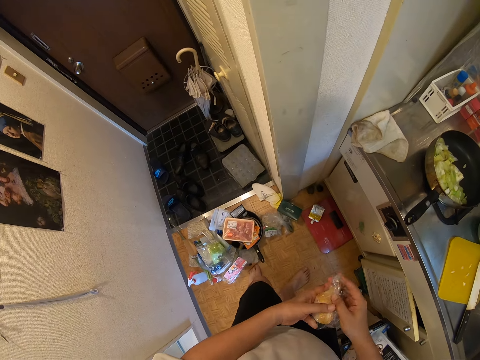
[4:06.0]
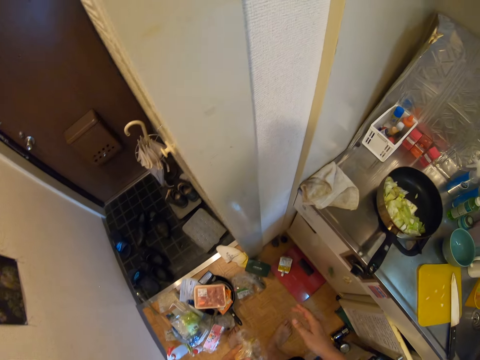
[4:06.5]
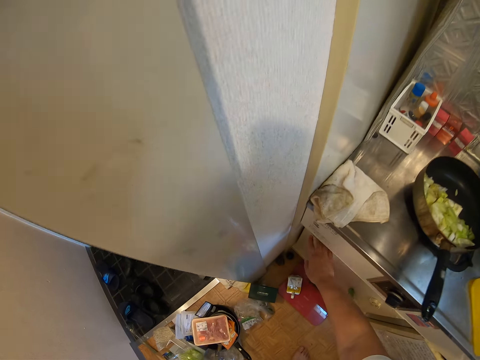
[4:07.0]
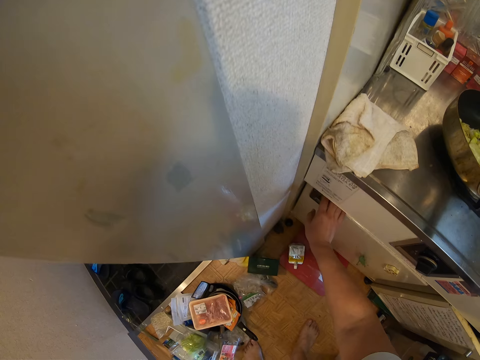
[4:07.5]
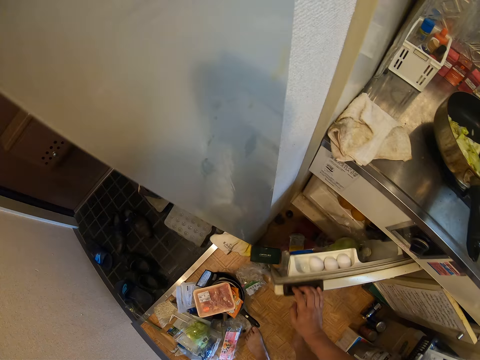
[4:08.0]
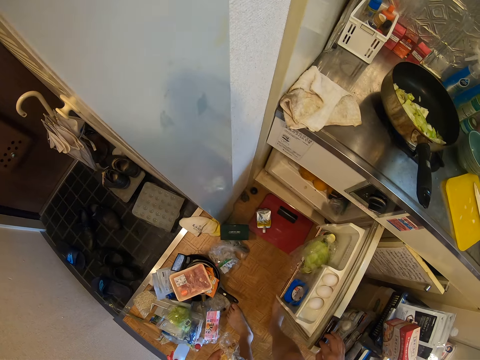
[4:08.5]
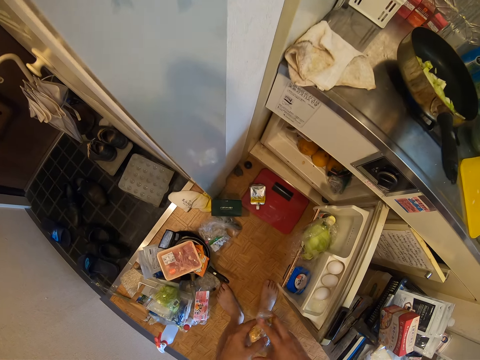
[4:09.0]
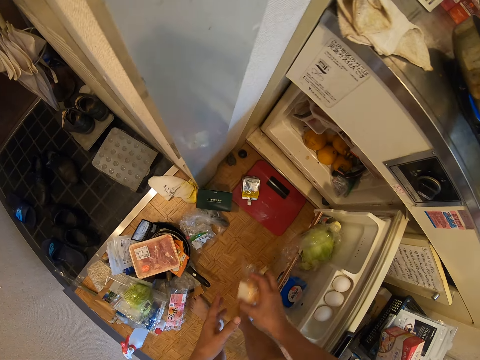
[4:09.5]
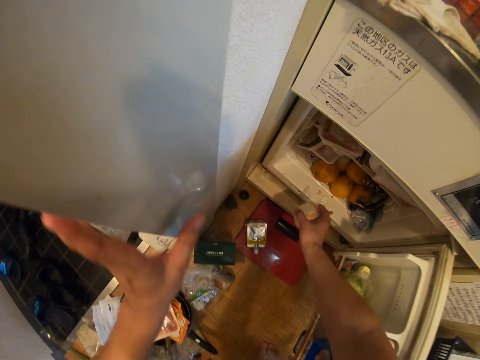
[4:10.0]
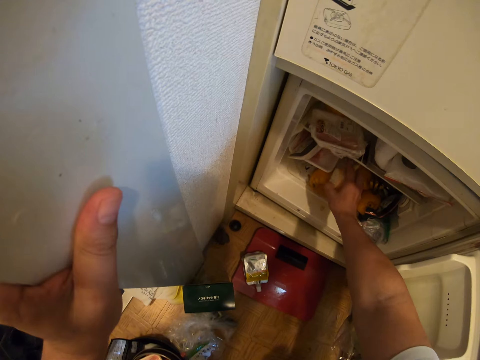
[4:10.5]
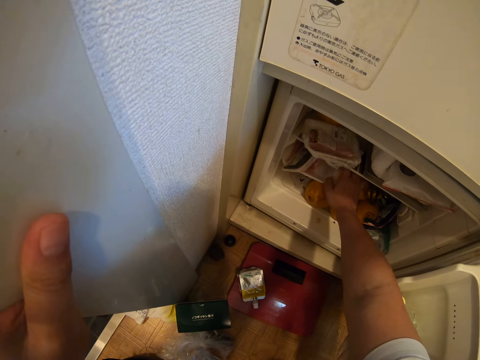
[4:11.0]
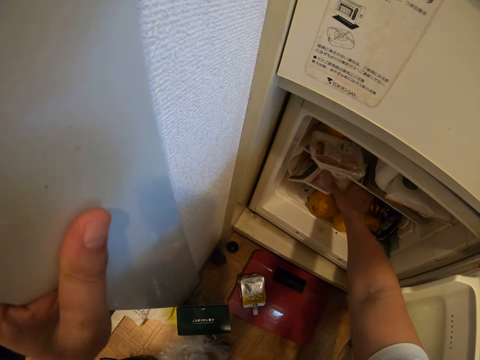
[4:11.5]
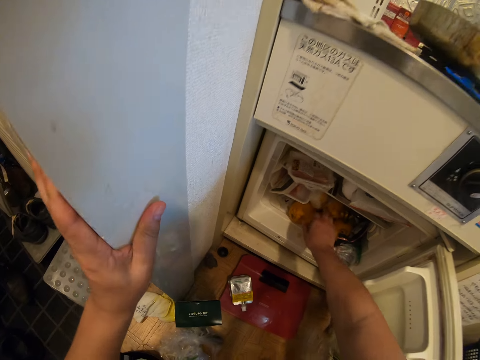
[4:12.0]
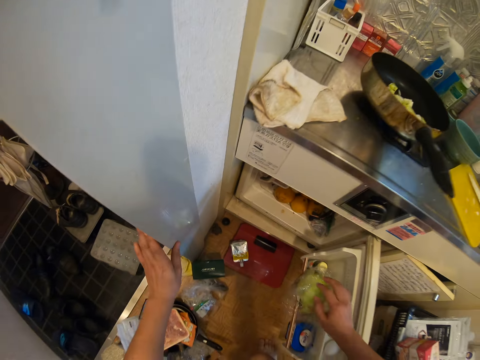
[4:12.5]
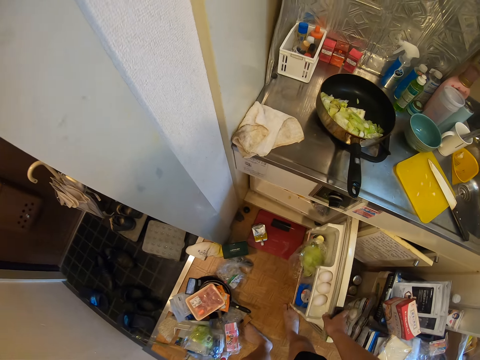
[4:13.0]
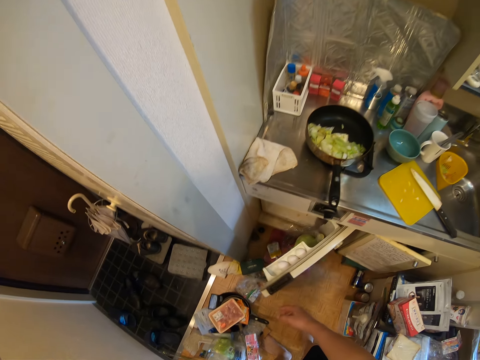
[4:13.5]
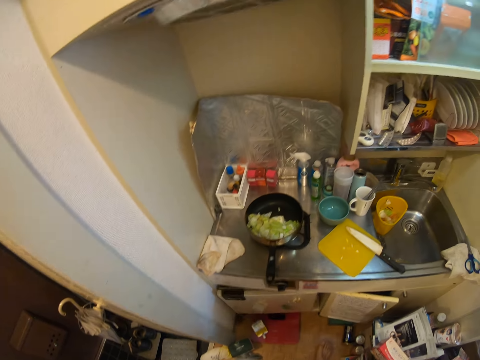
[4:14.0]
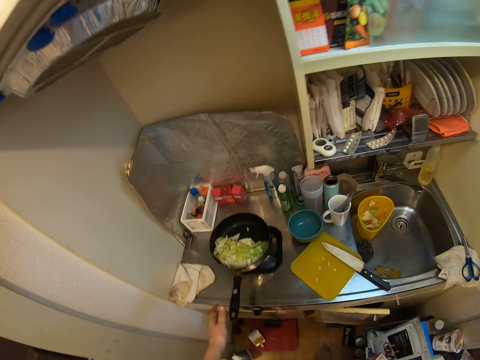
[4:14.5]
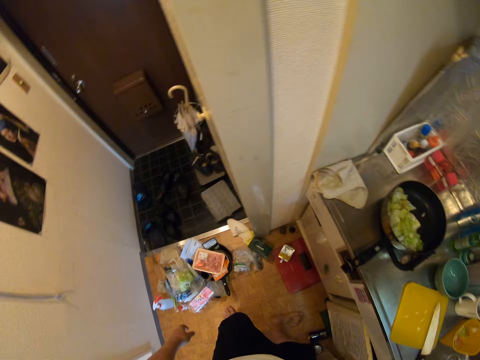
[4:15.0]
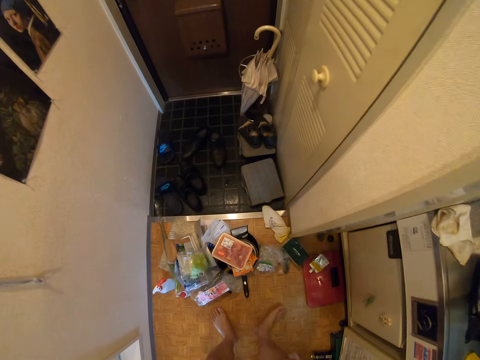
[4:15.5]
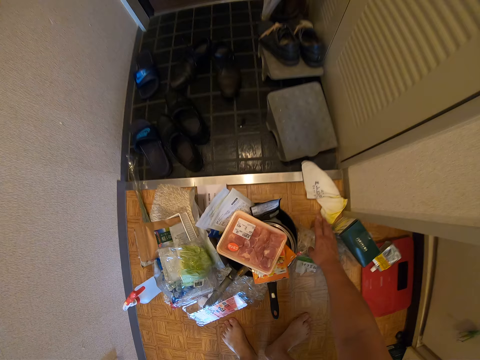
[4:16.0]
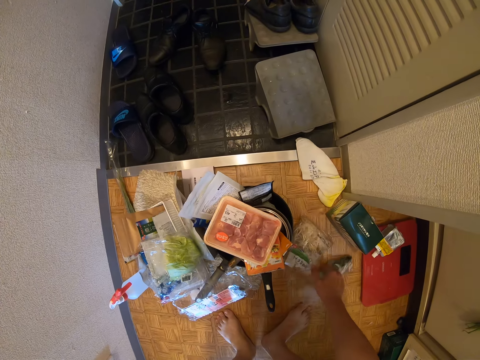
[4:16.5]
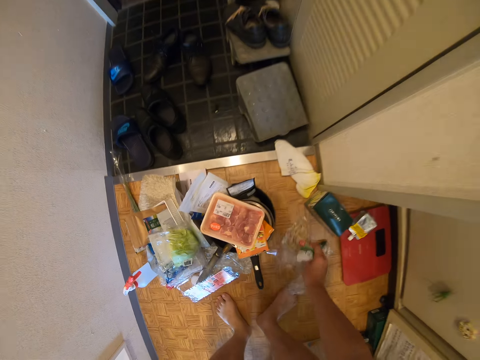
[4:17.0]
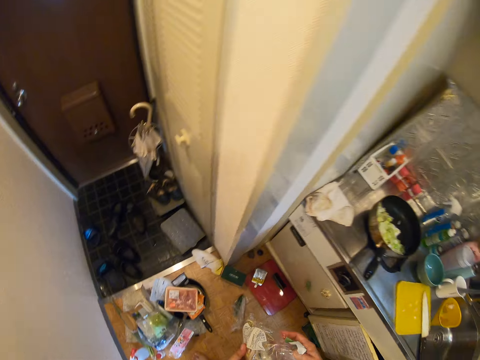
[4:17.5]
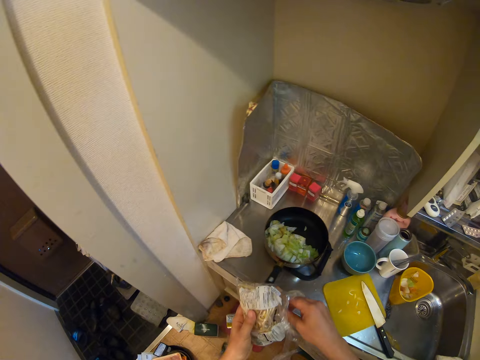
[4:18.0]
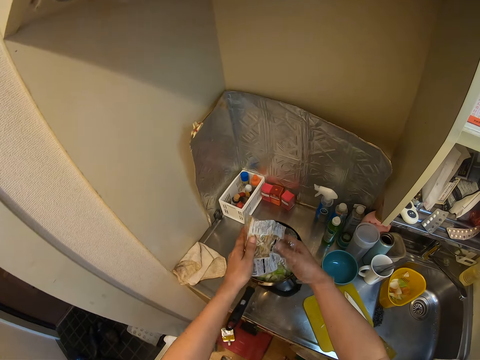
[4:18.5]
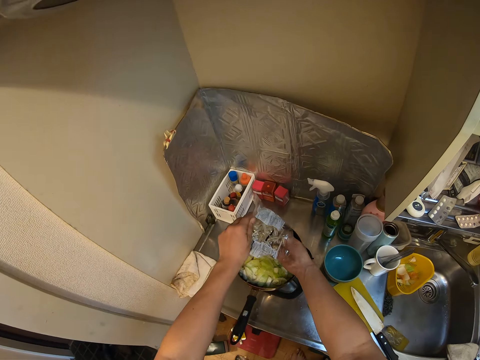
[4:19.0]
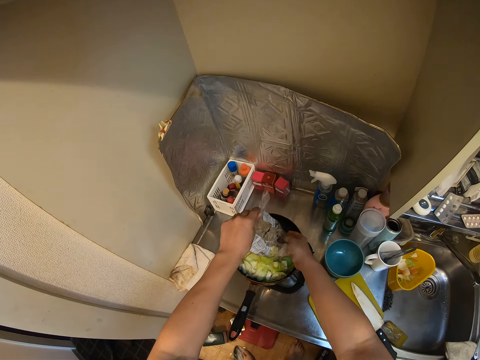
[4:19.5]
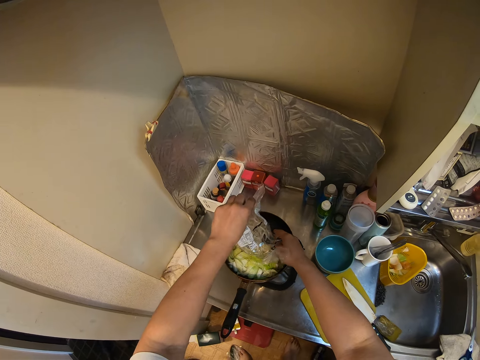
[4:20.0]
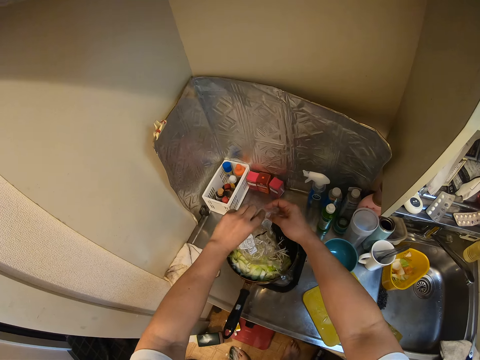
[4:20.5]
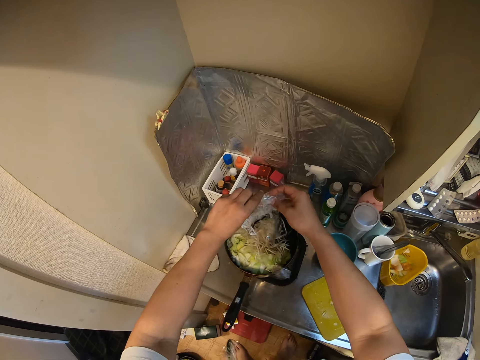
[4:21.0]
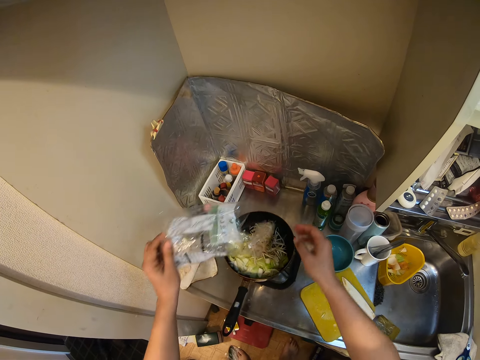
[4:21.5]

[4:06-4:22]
The camera wearer opens the fridge. They put the onions in the fridge. They close the fridge door. They pick up a bag of cheese. They put some cheese in the frying pan.

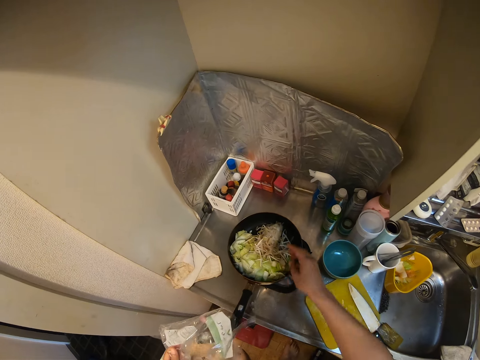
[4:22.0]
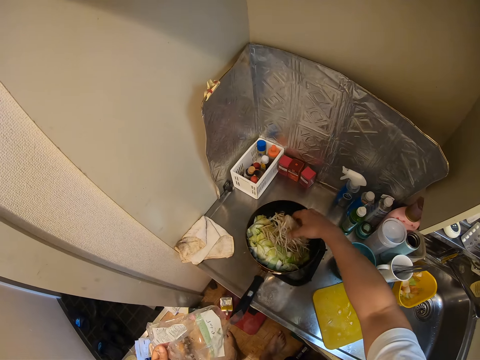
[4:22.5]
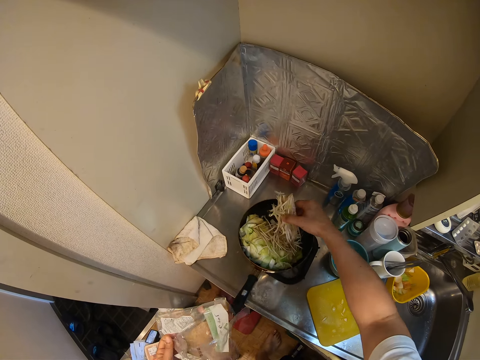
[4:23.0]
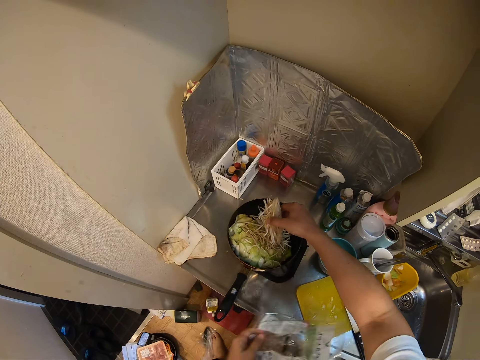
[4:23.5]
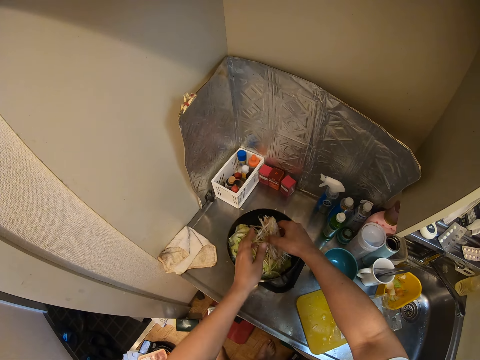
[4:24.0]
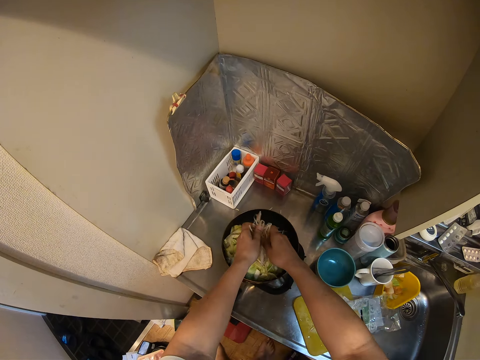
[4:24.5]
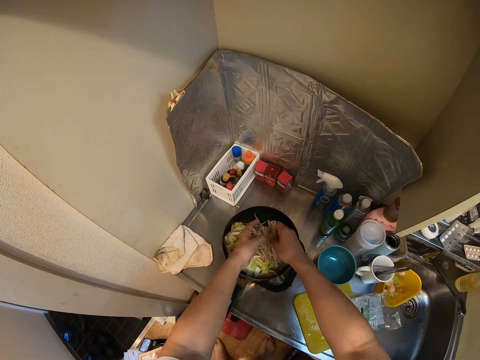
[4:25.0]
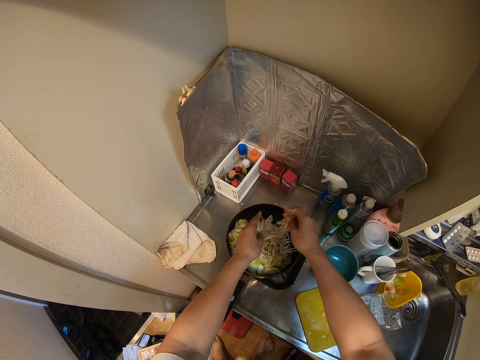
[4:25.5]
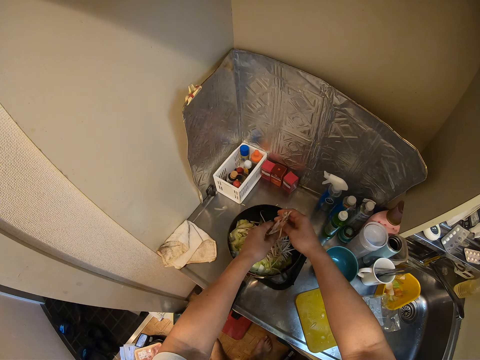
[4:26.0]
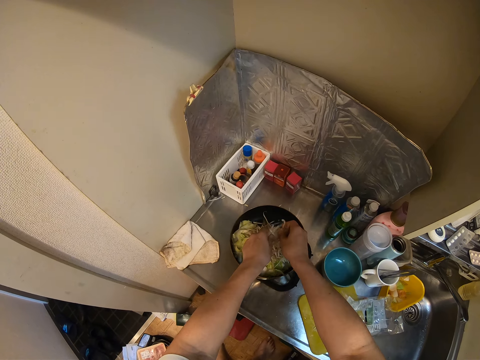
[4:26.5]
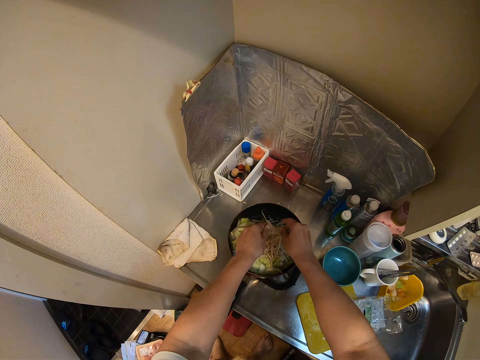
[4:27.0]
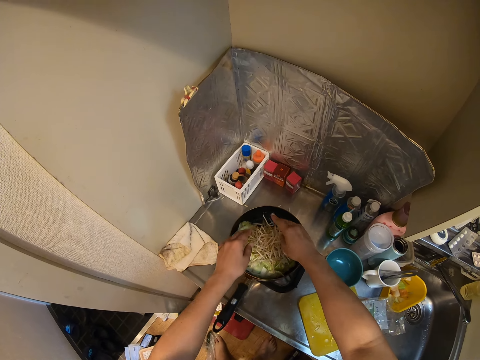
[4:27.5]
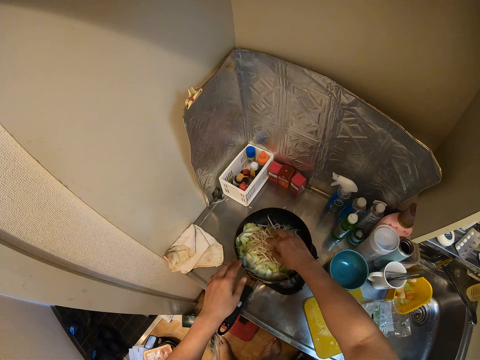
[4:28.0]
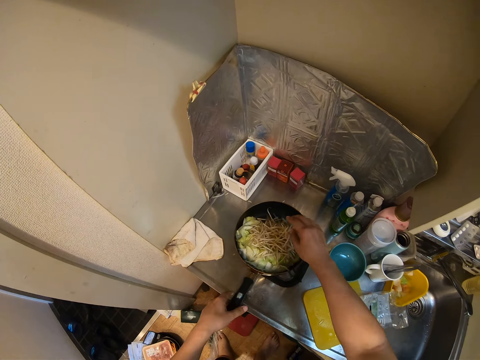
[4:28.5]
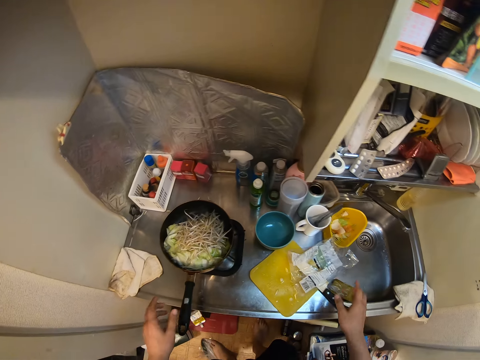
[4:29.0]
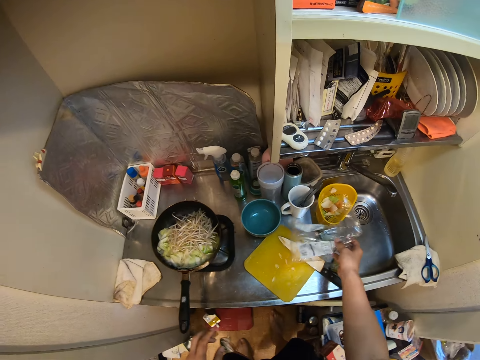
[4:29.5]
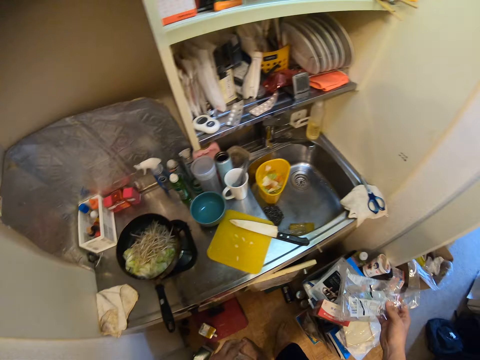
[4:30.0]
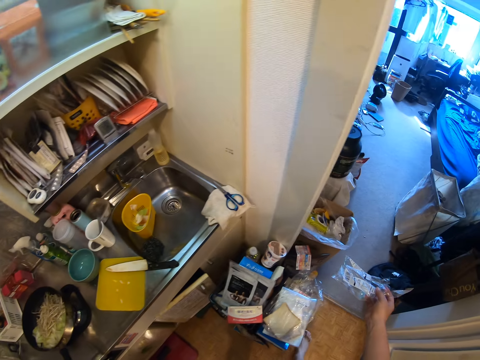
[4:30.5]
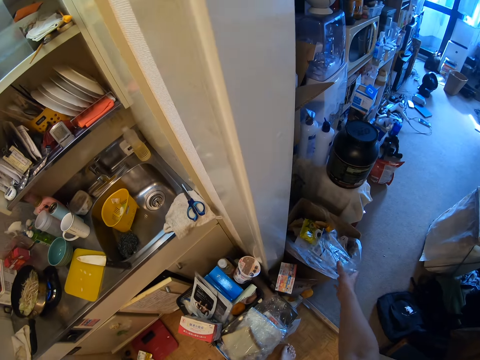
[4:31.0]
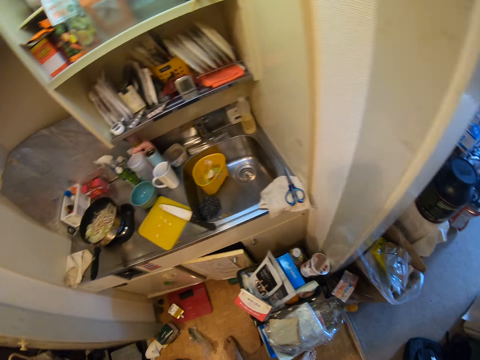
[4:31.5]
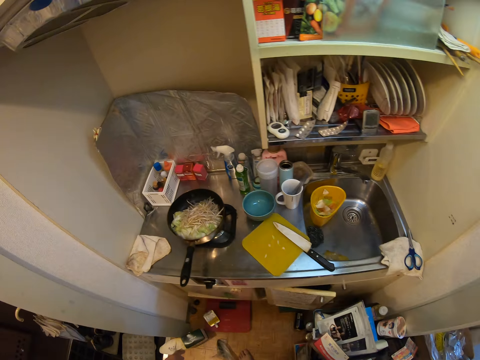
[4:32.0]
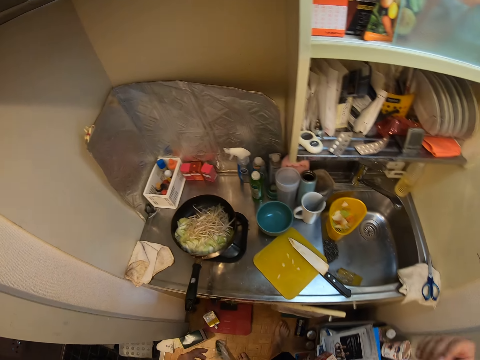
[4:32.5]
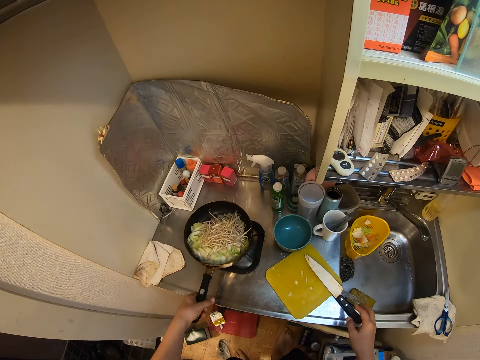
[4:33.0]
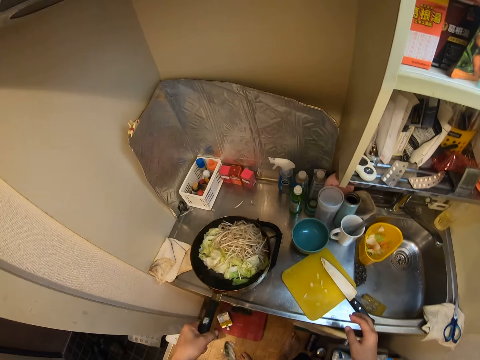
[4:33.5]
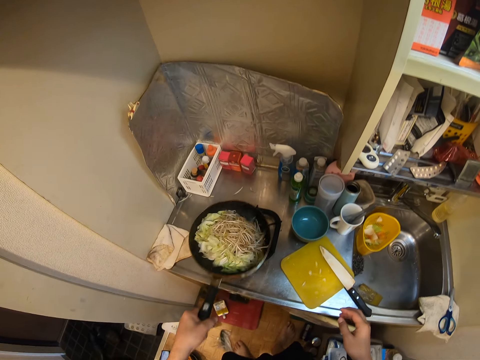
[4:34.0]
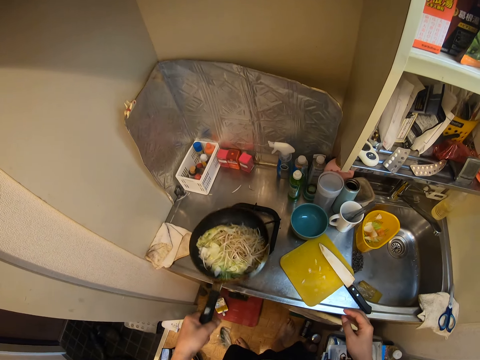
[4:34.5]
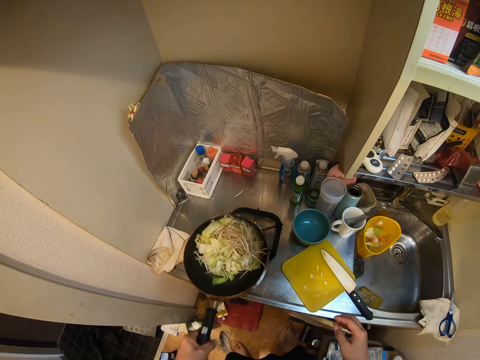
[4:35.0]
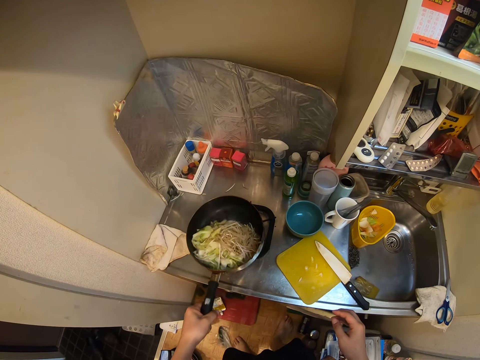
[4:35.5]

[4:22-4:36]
The camera wearer picks up something. He spreads something with his hands. He picks up the cheese bag. He puts the cheese bag in the dust bin. He shakes the frying pan.
